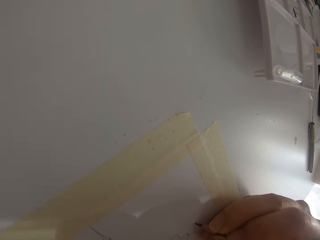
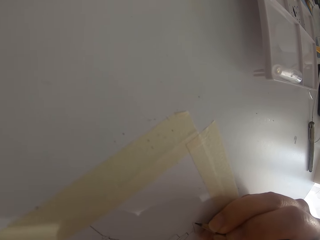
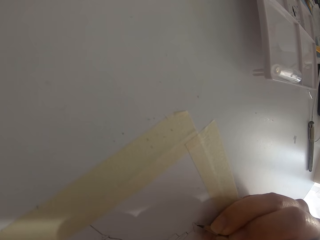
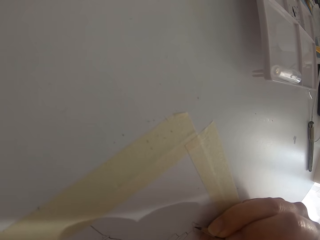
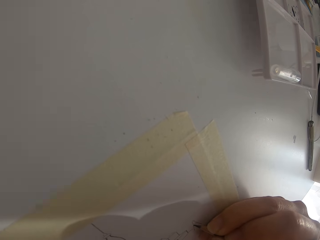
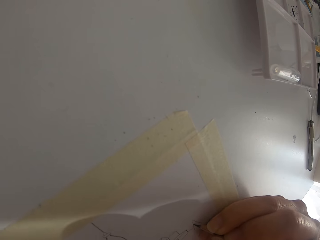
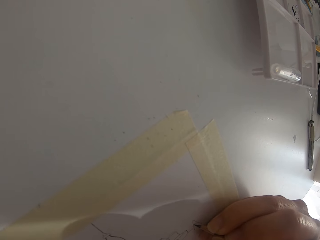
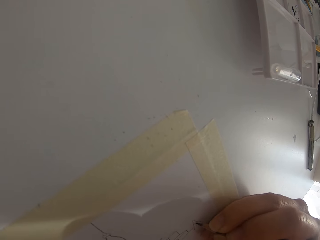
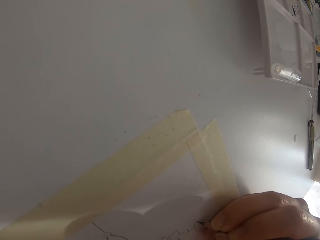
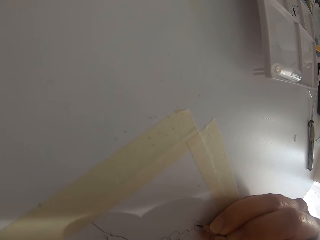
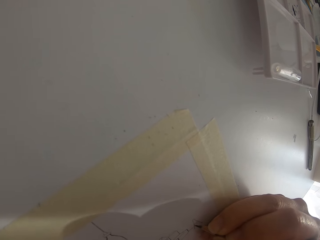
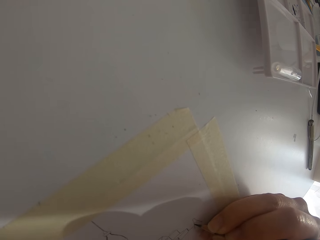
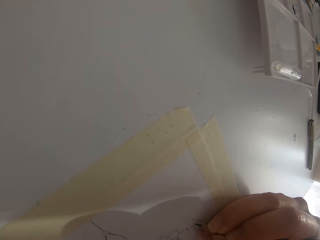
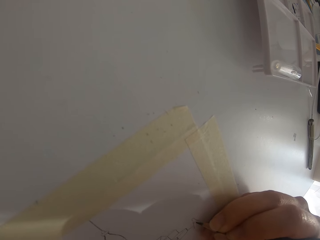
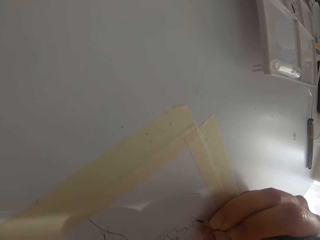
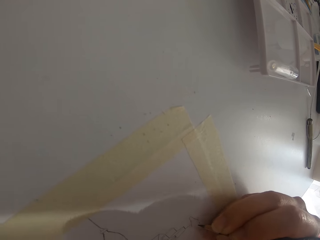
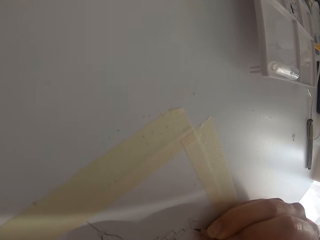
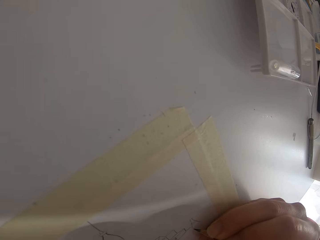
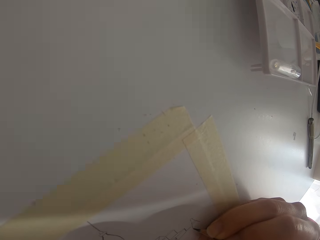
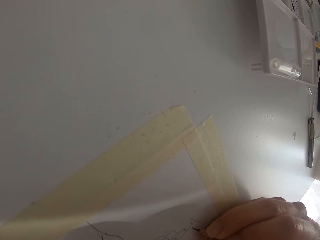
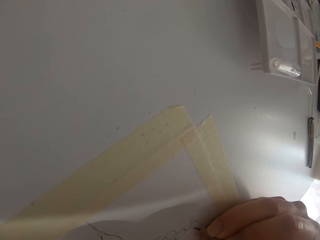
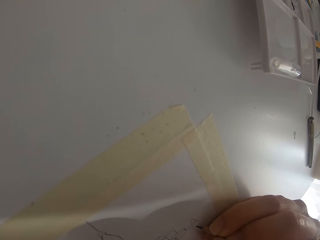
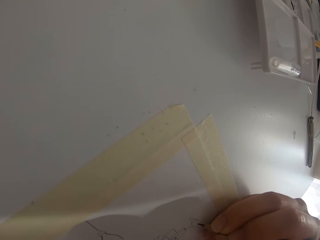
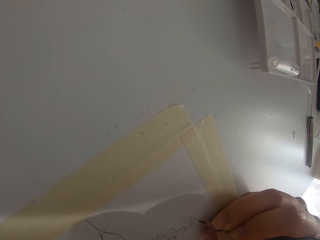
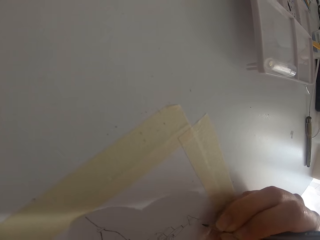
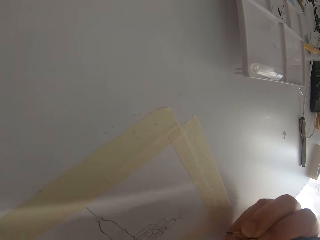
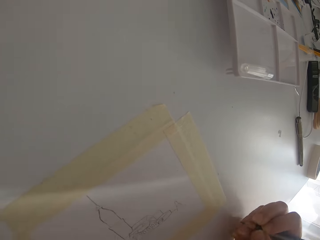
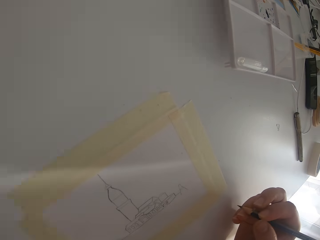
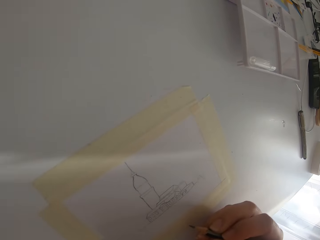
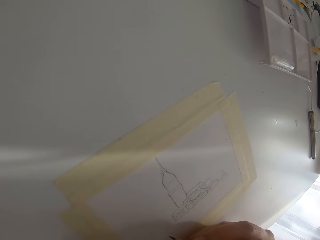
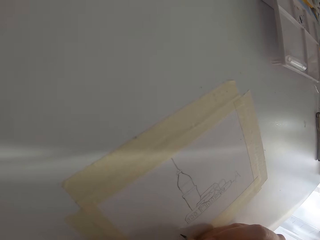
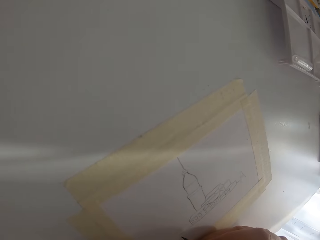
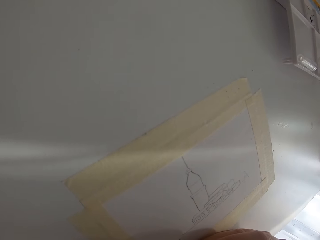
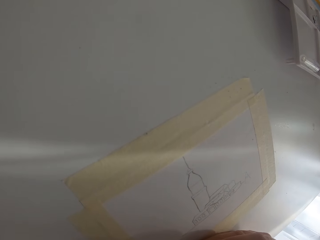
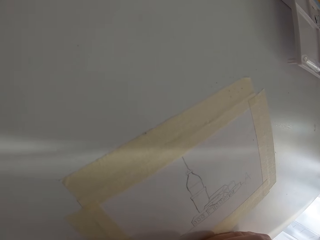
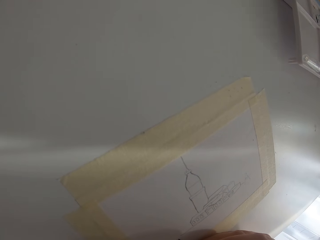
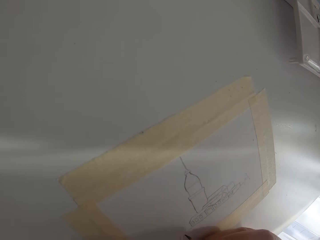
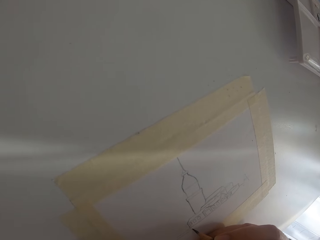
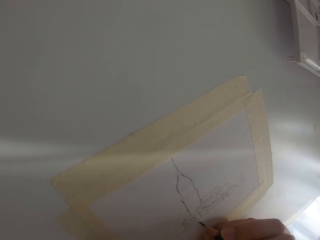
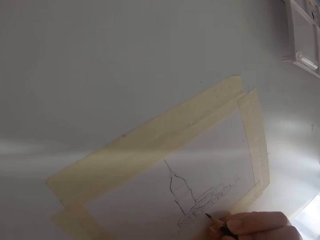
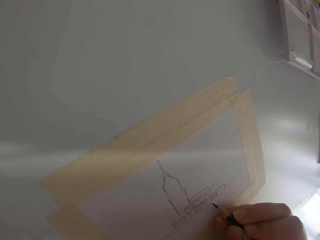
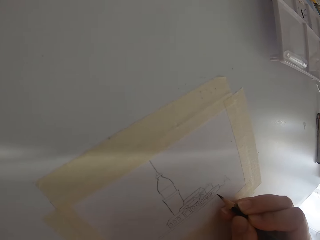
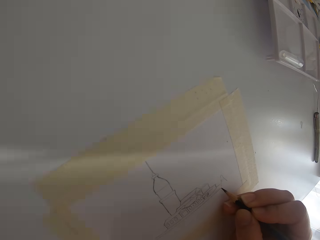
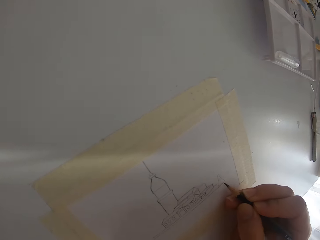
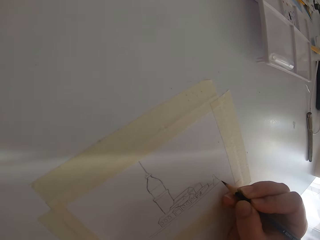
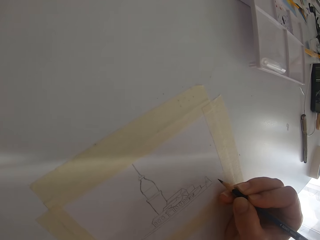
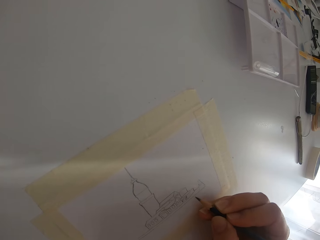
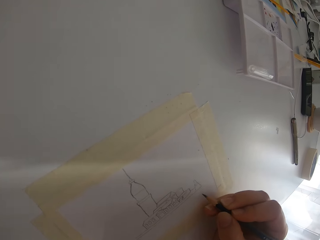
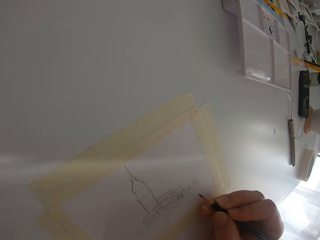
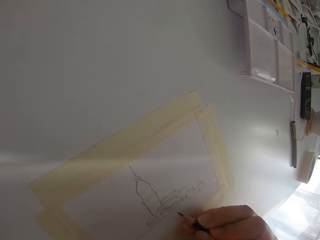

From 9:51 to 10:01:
The camera wearer draws on the paper. They draw on the paper again.

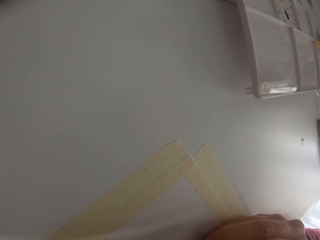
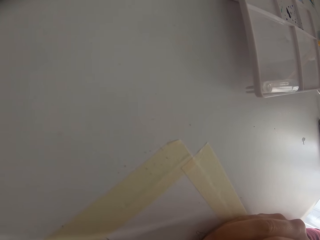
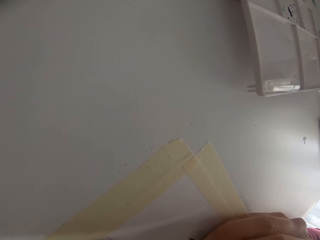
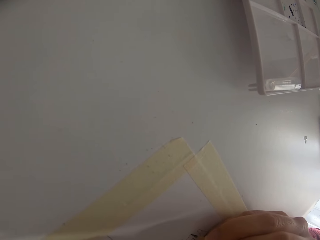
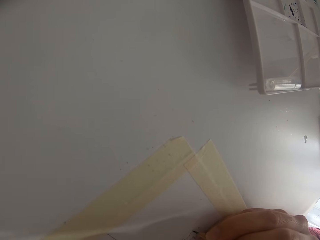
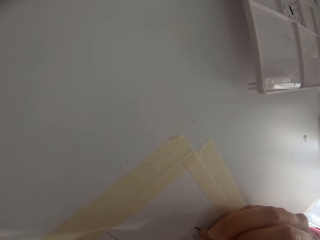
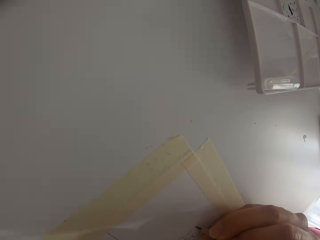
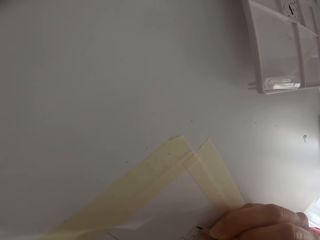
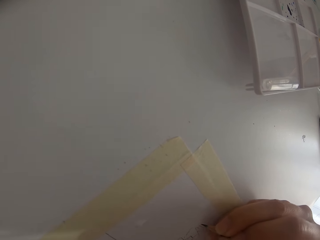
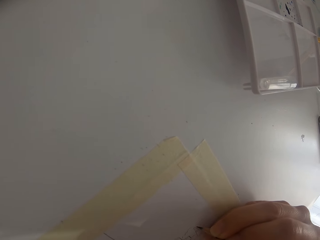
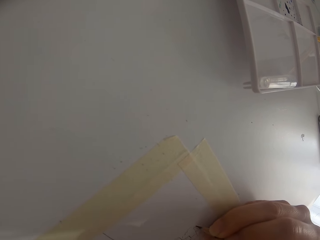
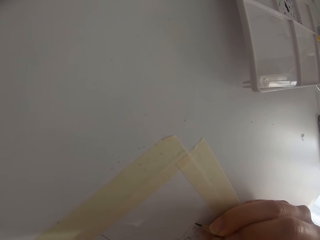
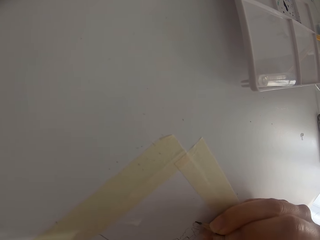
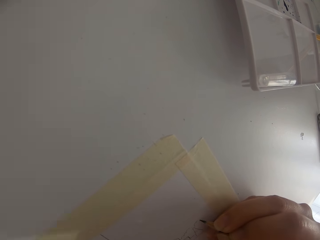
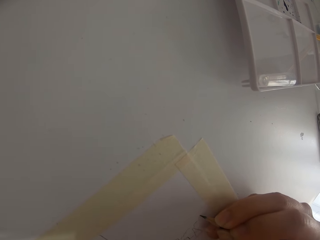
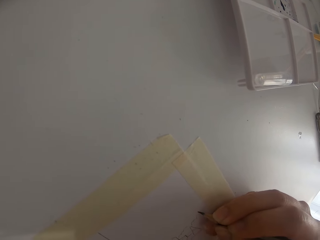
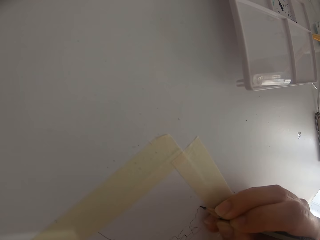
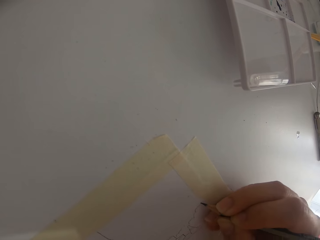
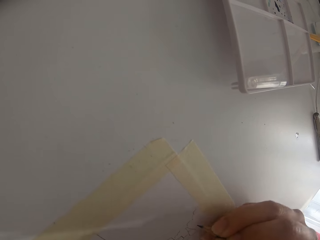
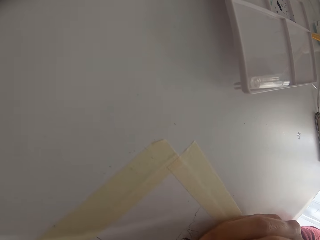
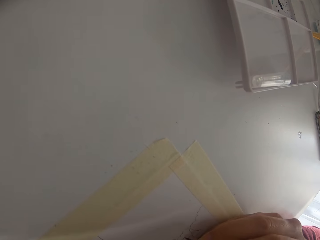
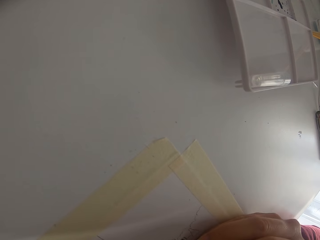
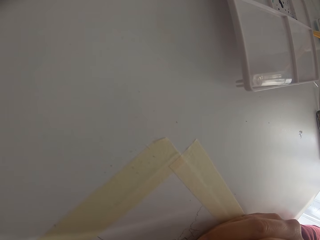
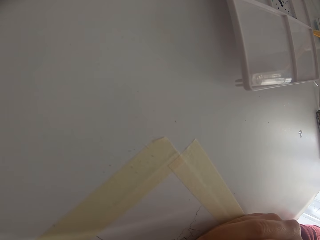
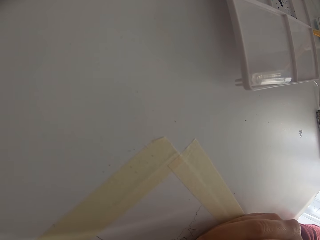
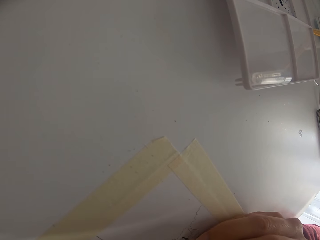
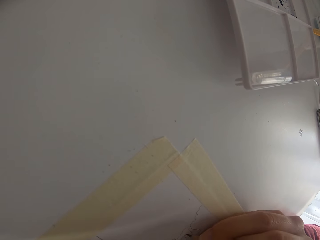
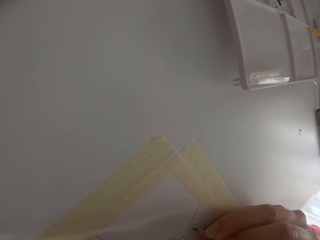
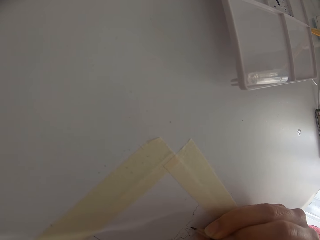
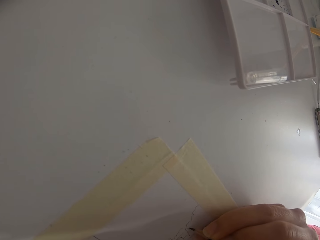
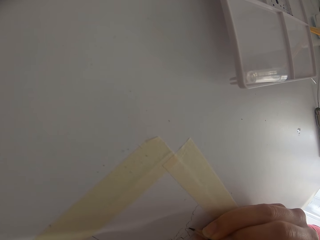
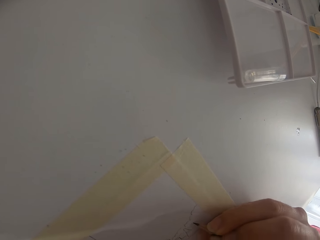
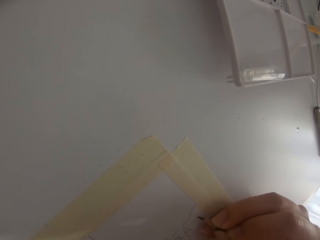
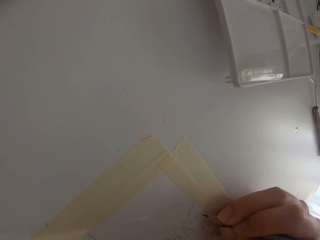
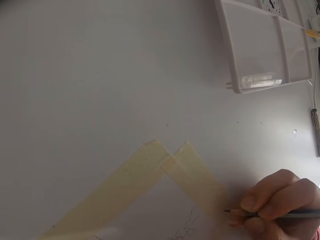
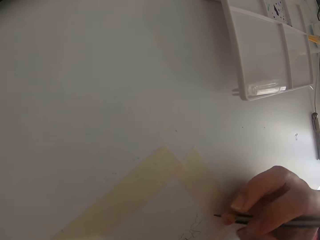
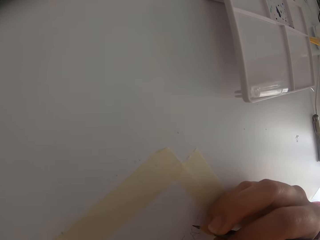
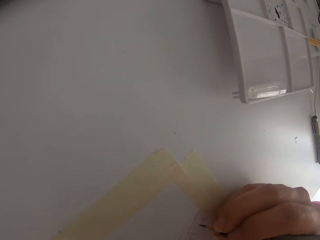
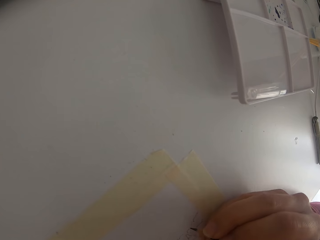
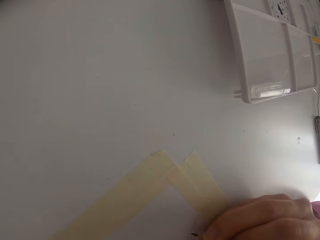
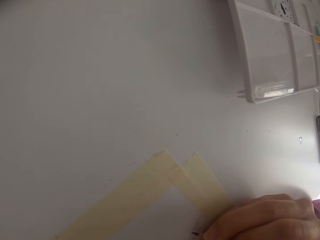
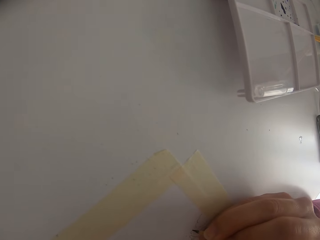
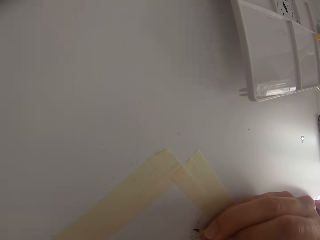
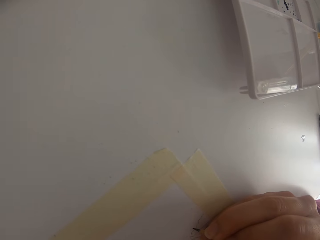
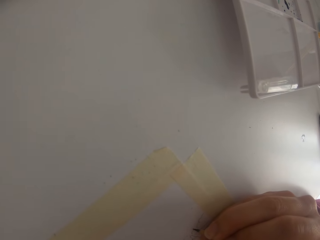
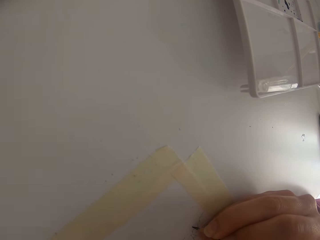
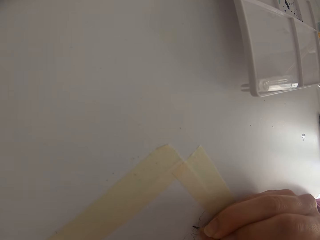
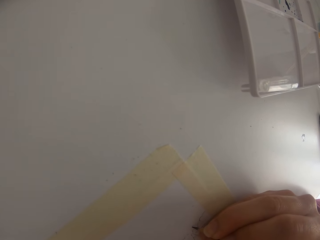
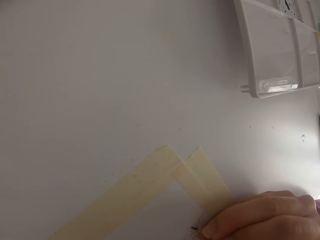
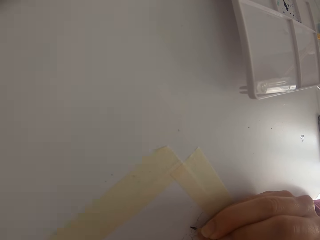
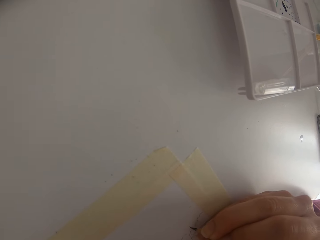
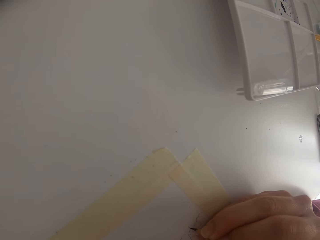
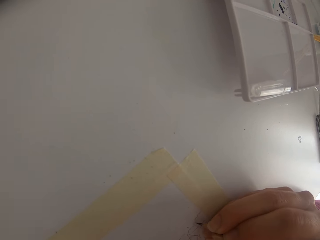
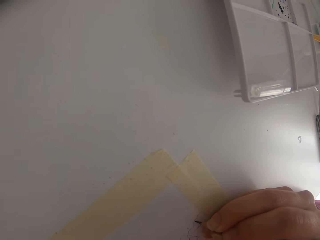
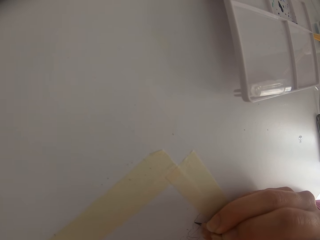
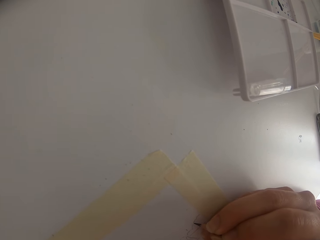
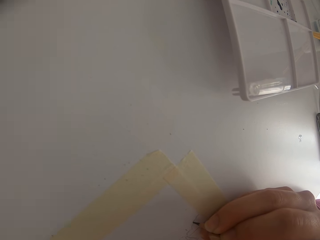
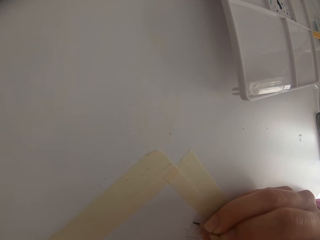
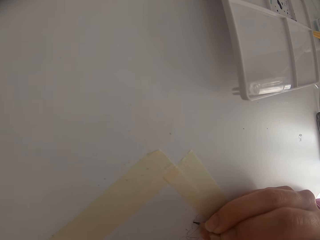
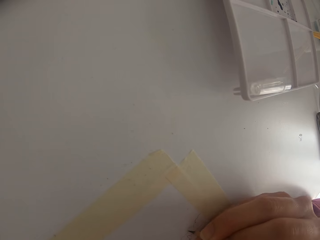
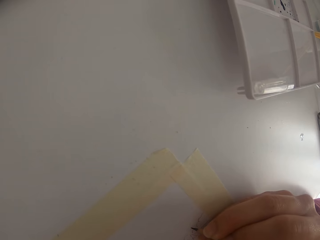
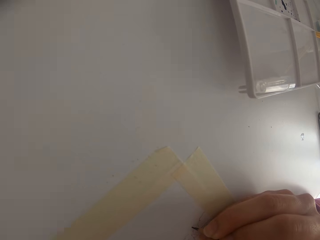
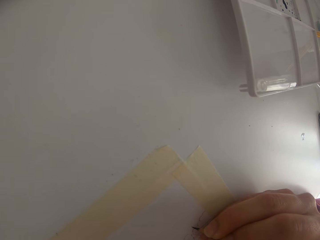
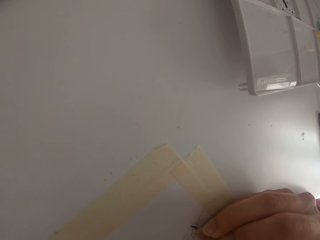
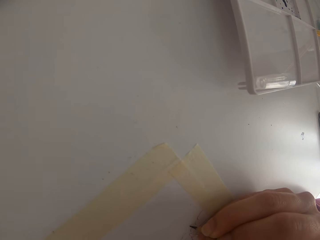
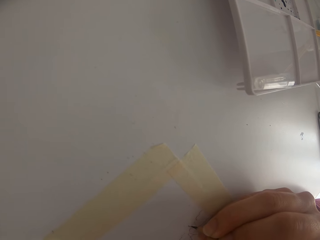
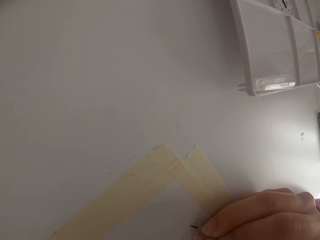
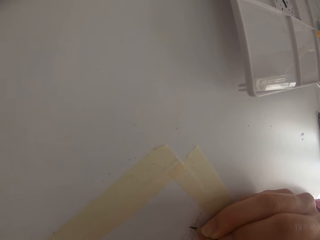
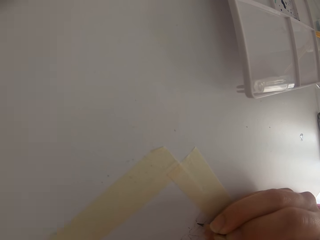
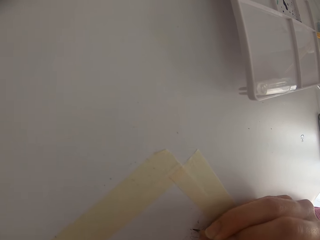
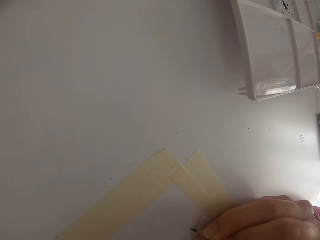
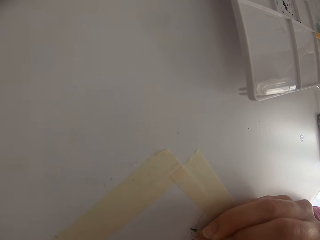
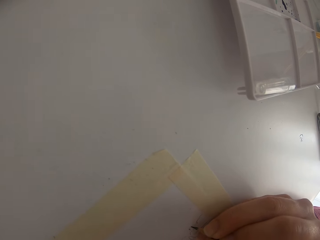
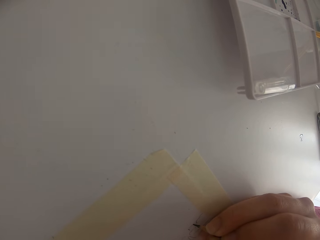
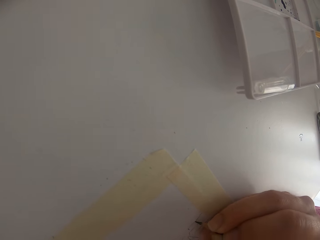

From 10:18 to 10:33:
The camera wearer draws on the paper. They draw on the paper repeatedly.
